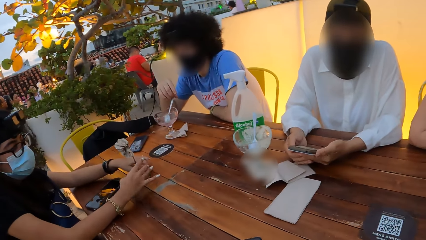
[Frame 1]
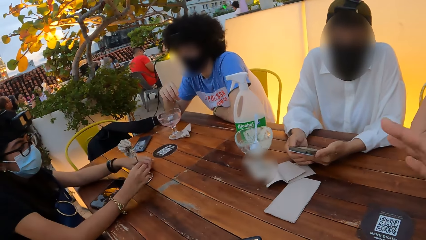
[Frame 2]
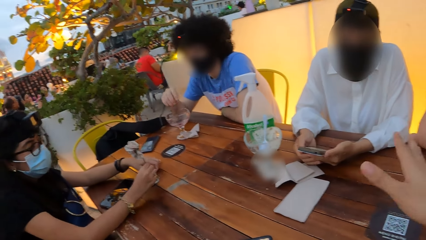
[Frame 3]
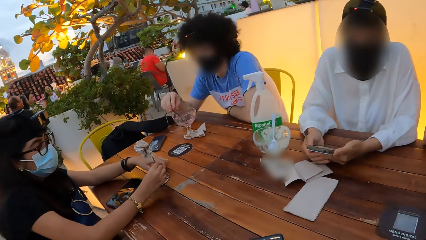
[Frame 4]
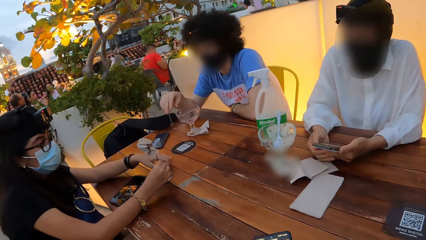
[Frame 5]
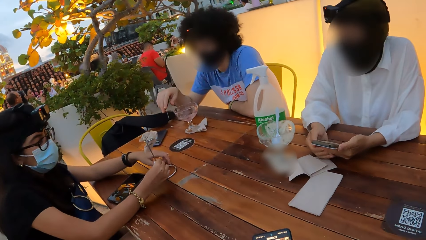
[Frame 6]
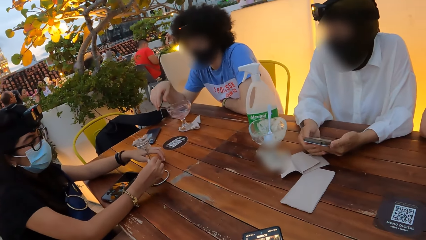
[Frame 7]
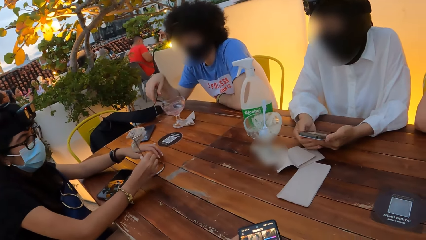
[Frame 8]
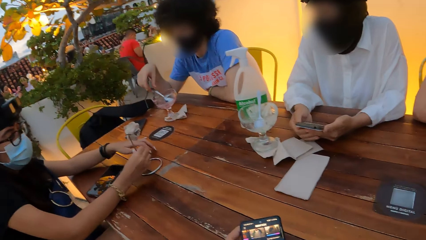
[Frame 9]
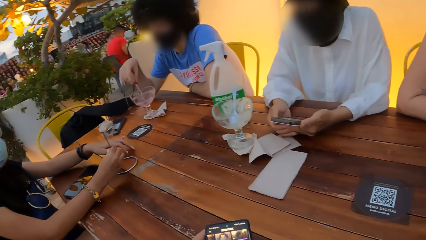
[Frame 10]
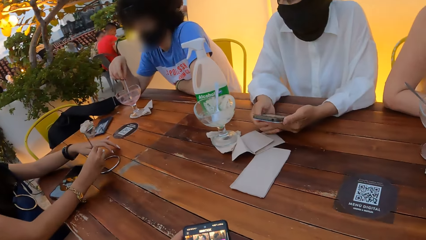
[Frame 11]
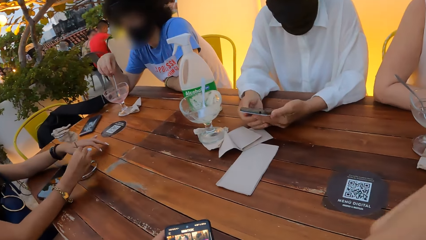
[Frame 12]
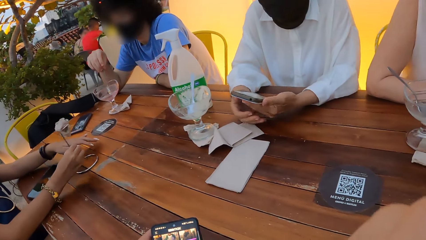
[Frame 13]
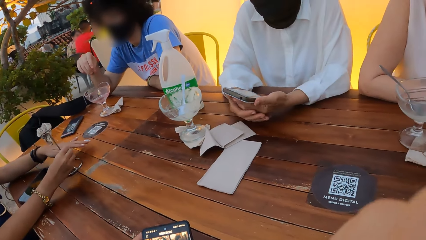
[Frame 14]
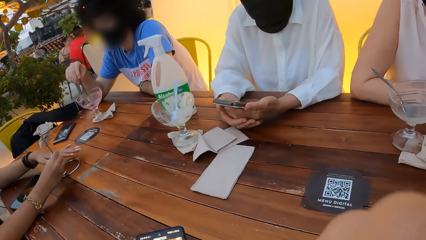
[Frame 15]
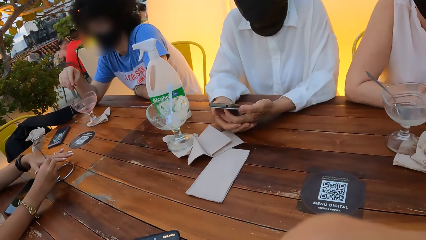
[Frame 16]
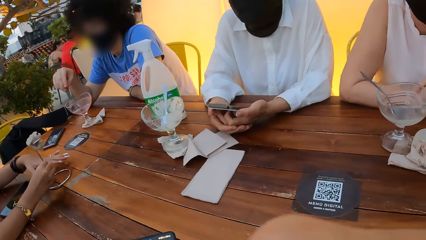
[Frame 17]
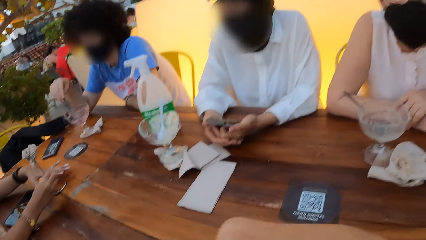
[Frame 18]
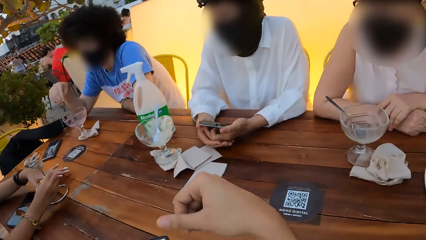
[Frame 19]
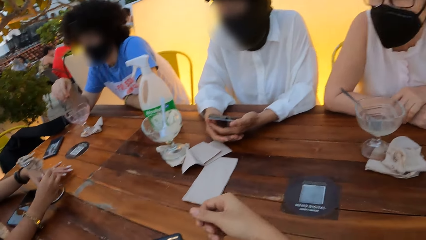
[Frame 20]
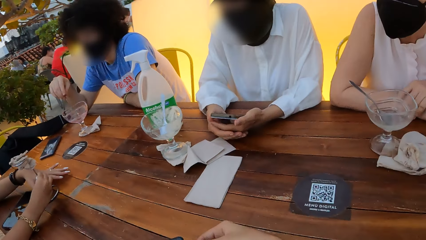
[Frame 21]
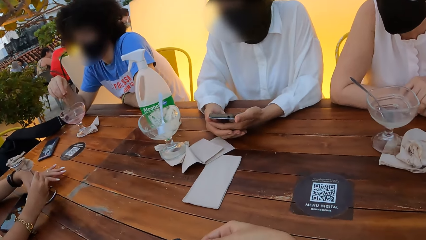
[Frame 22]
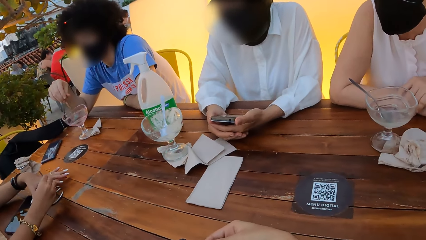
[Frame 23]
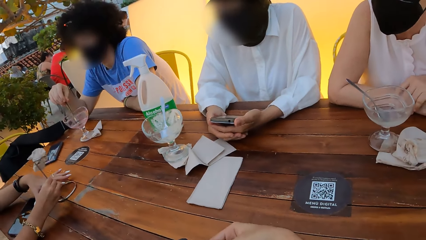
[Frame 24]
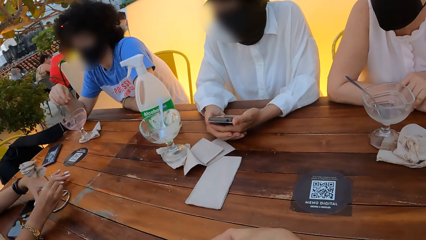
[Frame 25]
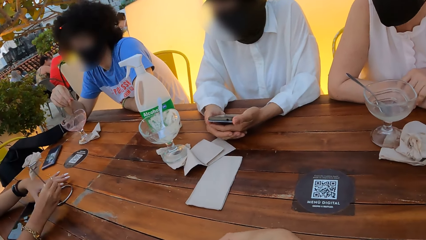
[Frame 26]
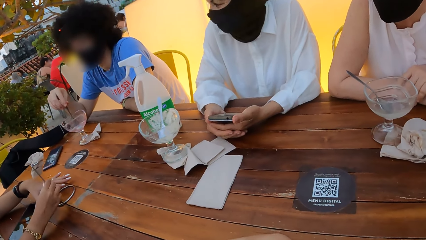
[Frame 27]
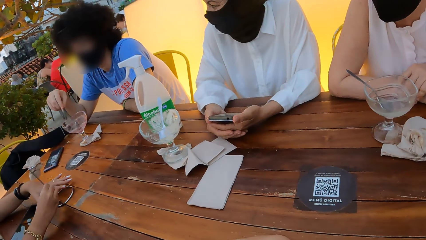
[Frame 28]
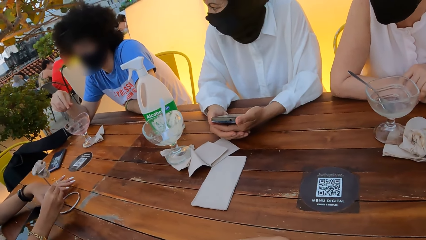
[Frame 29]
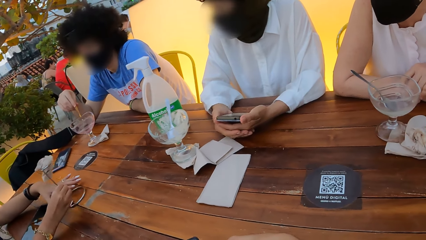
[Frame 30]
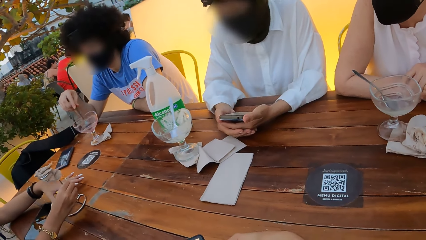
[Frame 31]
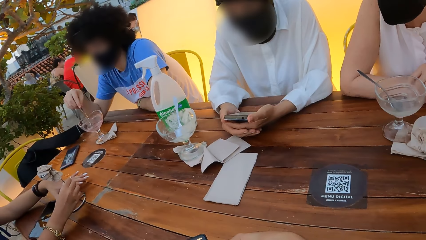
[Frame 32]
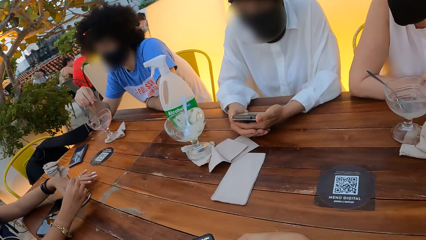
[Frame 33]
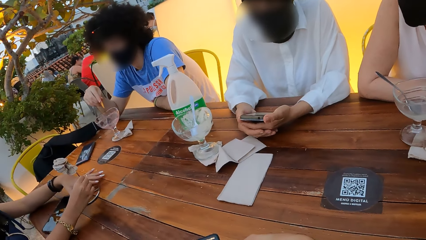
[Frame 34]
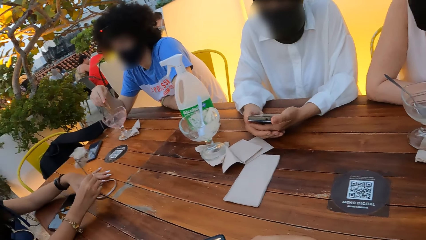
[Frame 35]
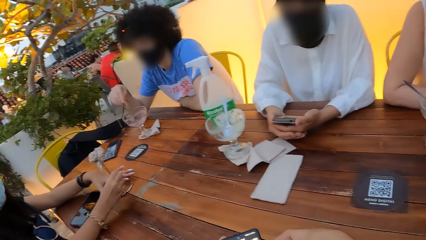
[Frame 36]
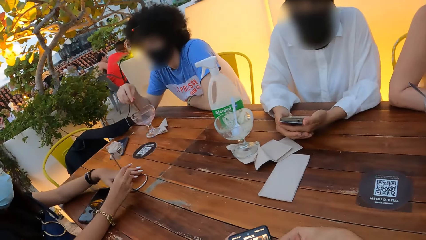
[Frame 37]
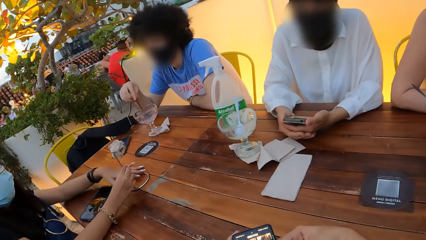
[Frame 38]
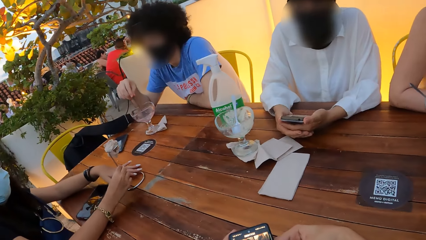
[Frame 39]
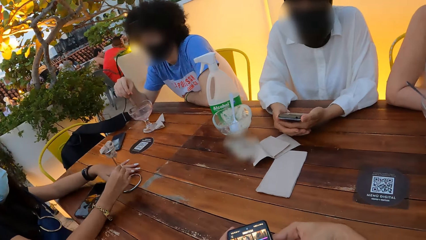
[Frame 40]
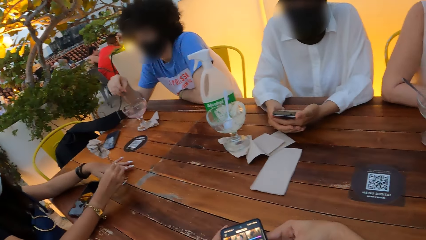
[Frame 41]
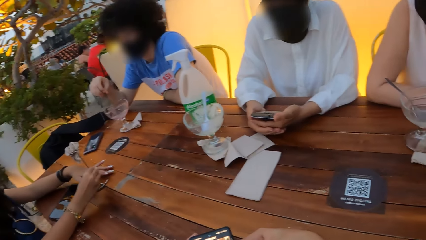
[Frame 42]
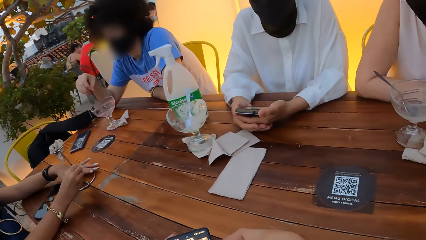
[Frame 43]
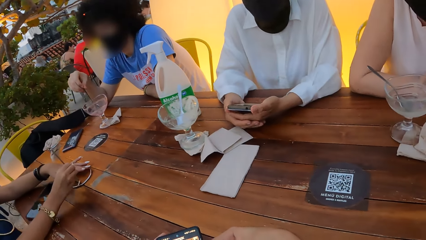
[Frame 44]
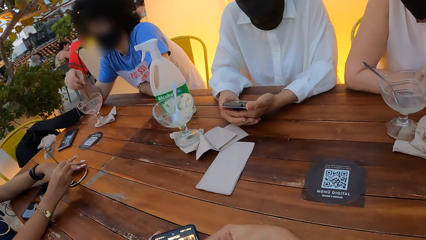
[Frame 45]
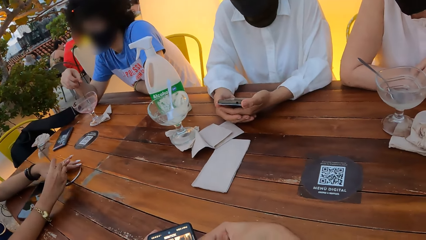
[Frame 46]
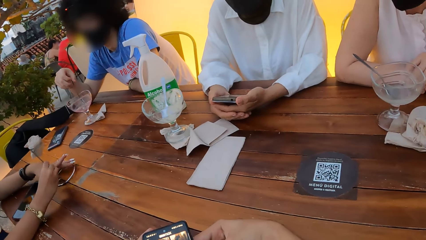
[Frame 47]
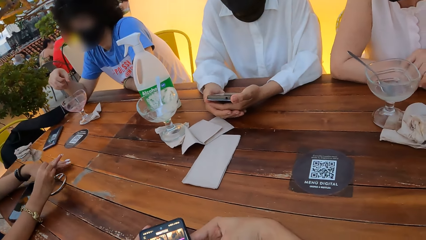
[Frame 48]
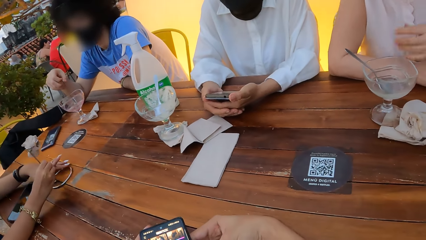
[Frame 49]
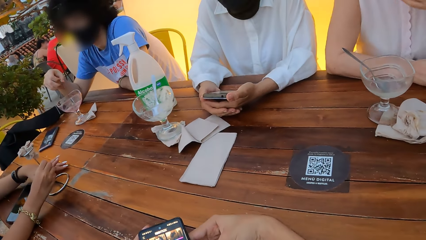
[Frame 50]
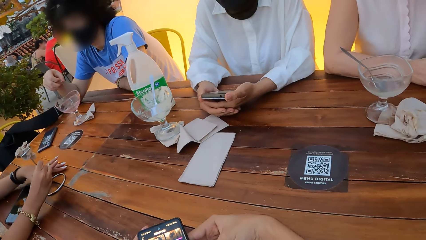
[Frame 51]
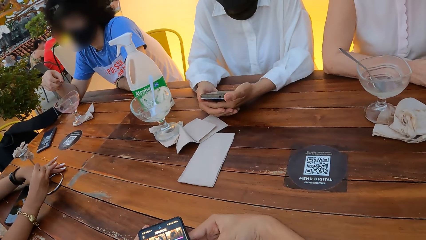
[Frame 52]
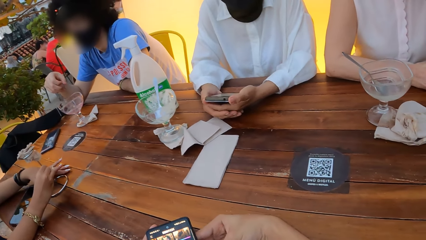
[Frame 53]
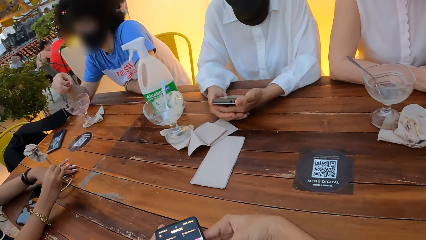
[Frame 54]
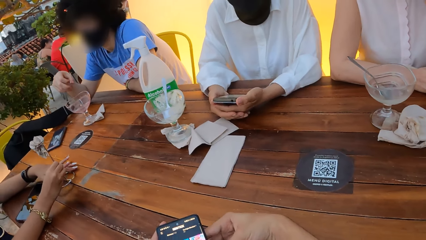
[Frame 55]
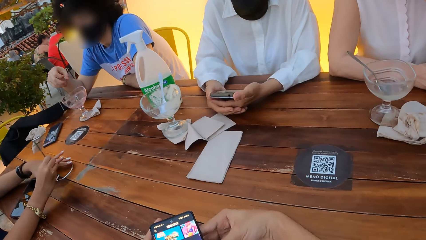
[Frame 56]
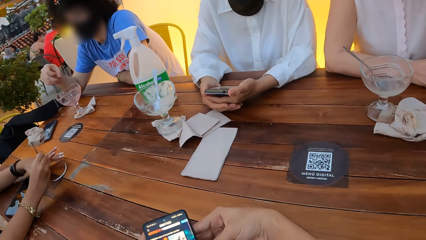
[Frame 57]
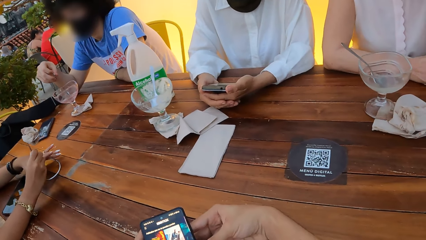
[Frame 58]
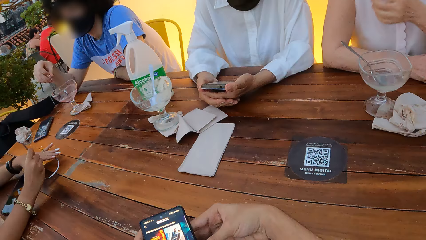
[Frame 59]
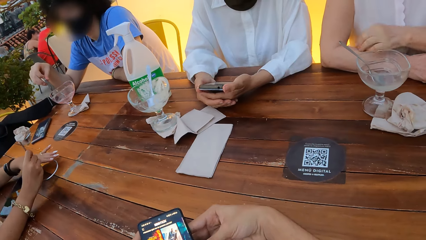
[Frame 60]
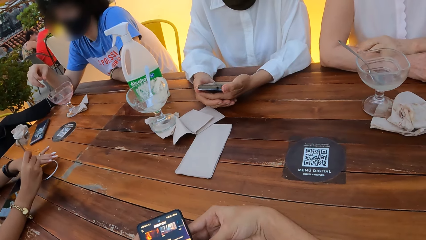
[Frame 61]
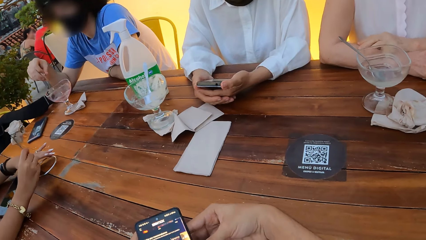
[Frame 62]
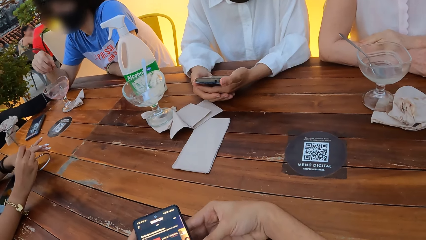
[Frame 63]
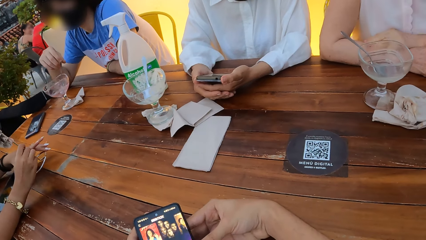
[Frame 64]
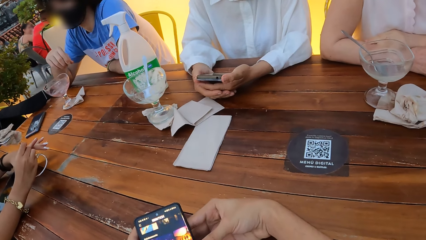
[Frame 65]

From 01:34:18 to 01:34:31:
The camera wearer operates a phone.

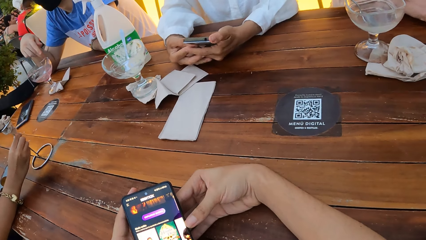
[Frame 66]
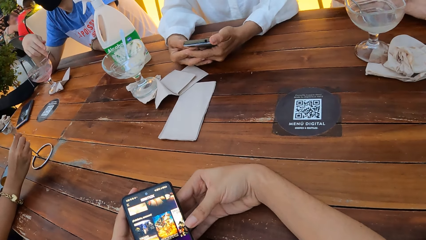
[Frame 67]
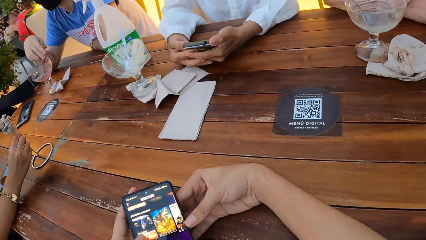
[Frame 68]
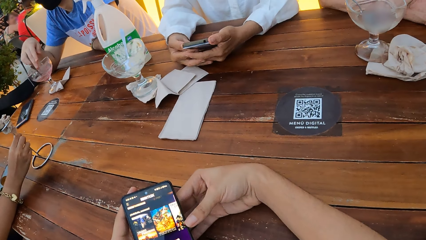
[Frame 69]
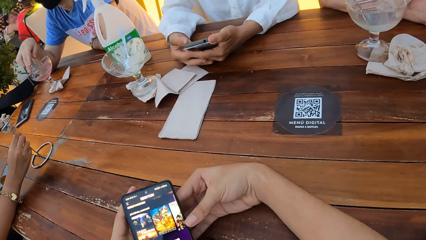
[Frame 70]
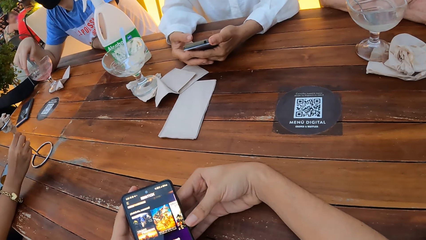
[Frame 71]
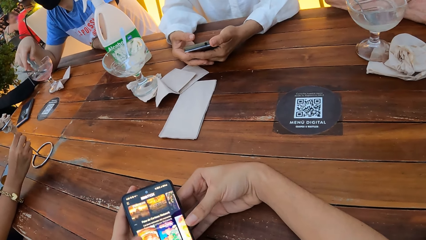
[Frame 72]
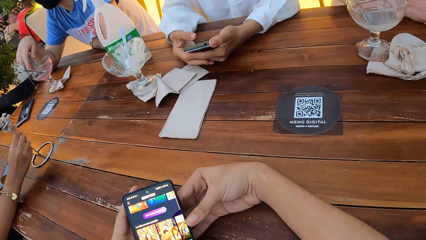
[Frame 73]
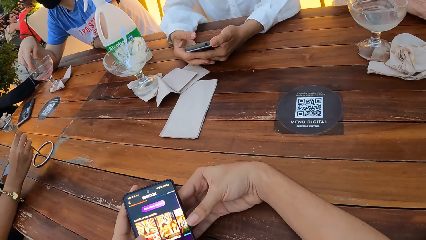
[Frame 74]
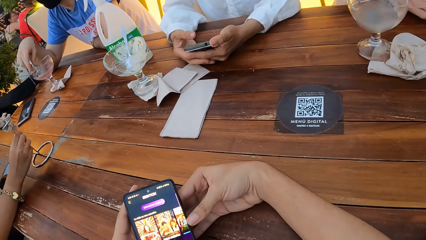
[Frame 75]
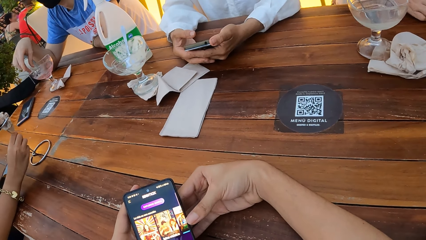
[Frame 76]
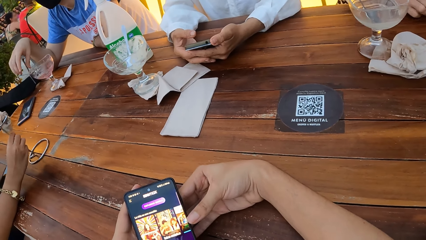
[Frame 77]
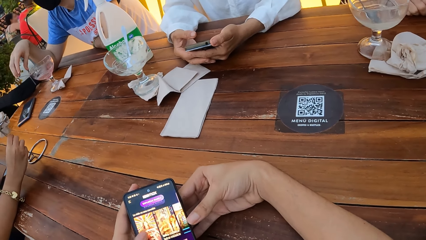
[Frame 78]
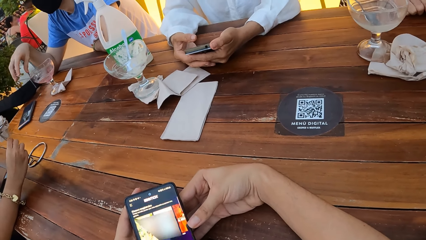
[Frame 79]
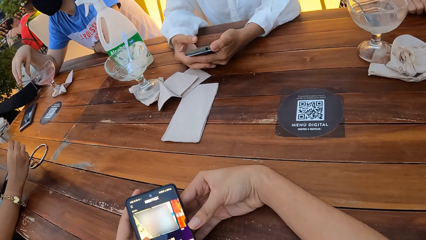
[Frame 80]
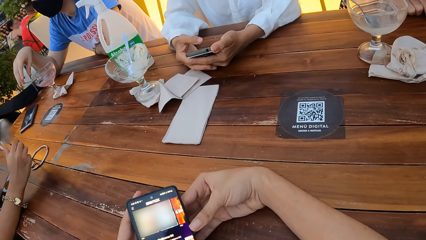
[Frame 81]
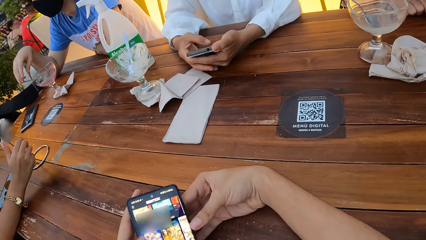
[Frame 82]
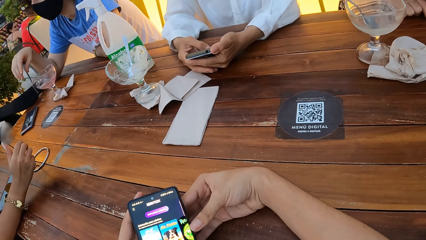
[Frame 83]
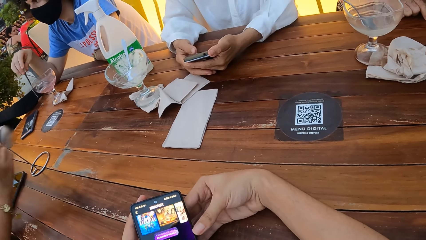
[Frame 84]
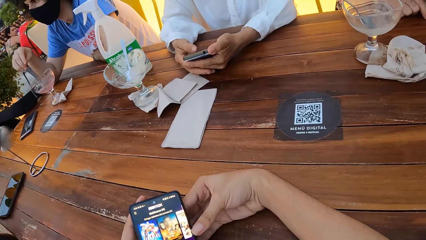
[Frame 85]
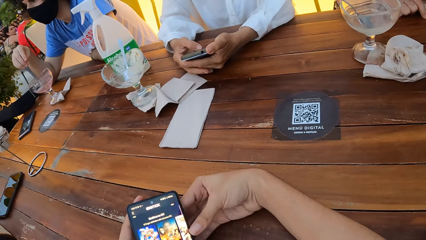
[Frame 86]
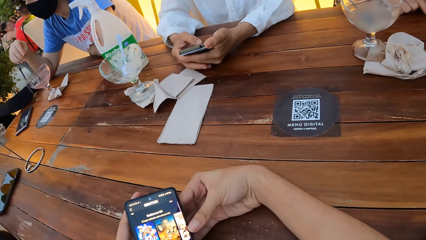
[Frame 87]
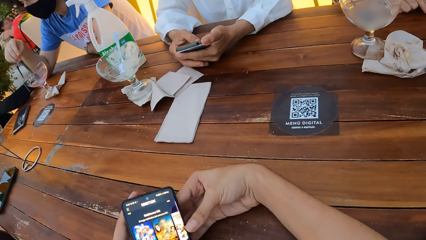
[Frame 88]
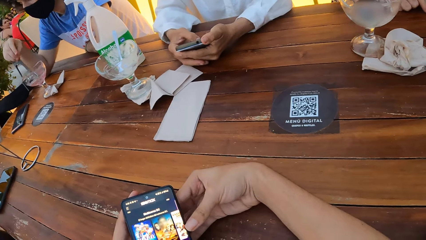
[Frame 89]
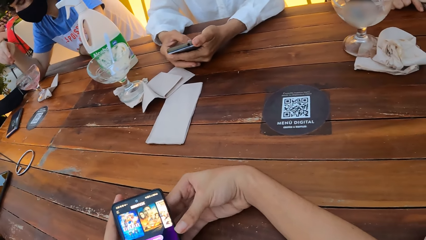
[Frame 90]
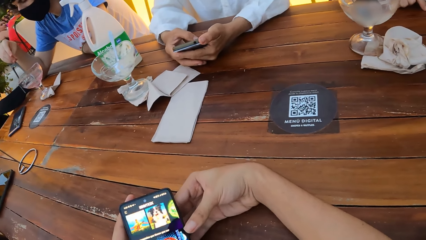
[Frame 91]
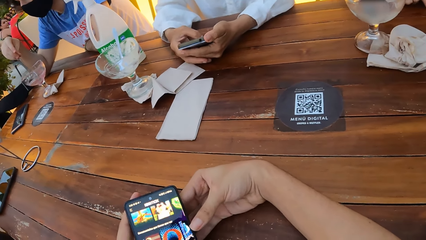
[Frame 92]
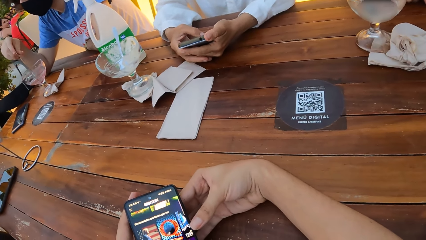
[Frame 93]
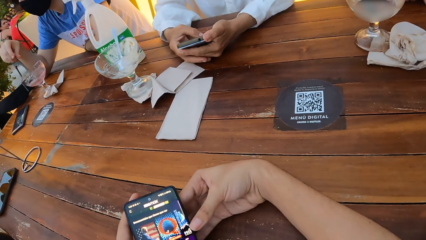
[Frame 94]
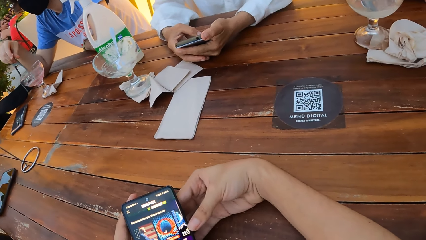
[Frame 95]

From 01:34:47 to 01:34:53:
The camera wearer moves the straw in the glass. They scroll the phone.
